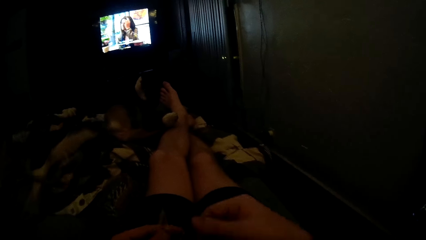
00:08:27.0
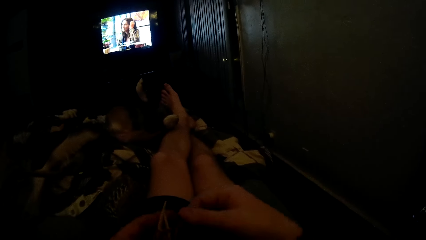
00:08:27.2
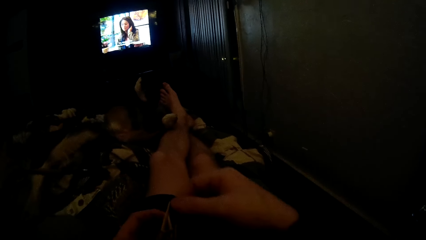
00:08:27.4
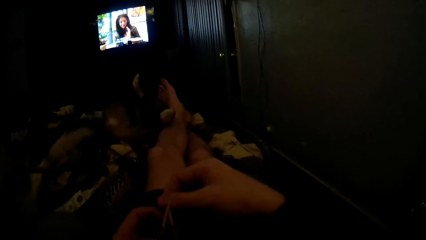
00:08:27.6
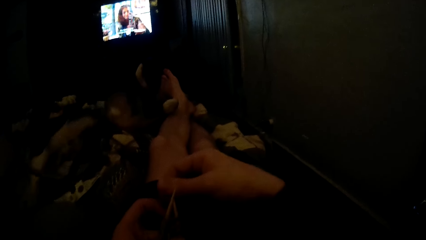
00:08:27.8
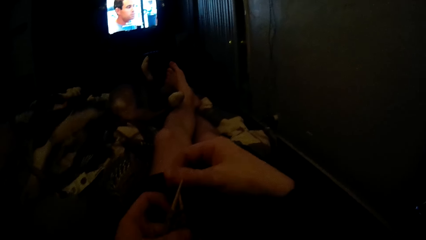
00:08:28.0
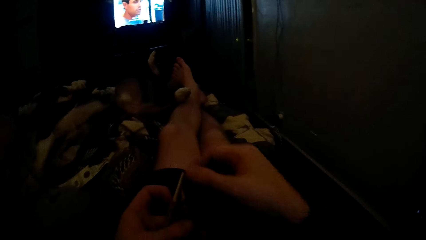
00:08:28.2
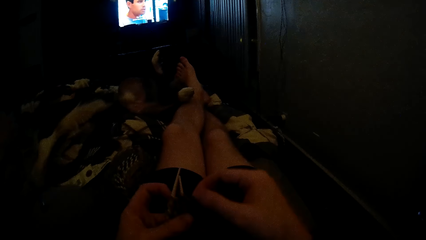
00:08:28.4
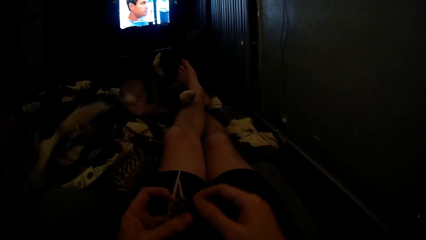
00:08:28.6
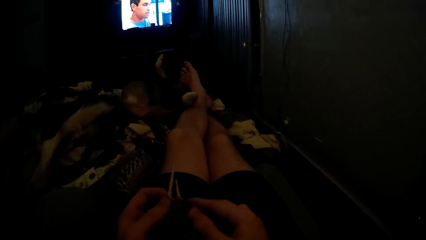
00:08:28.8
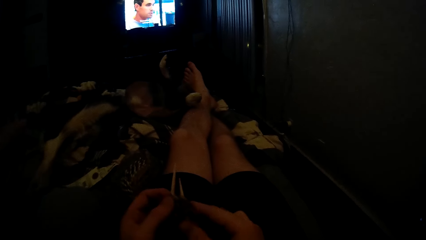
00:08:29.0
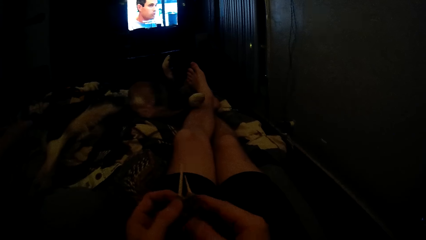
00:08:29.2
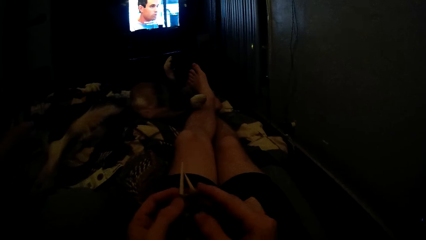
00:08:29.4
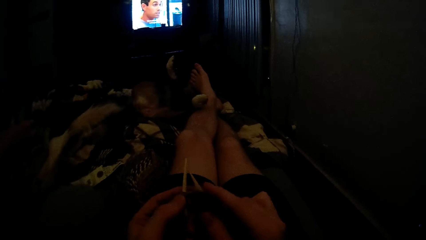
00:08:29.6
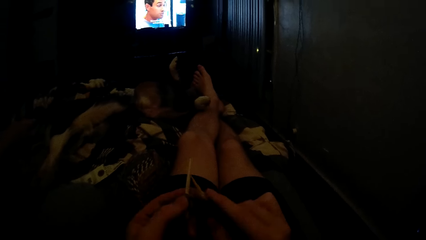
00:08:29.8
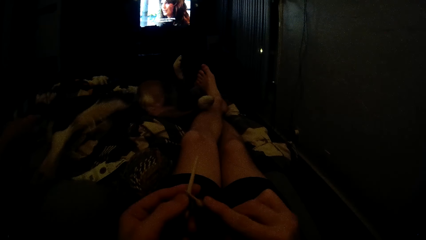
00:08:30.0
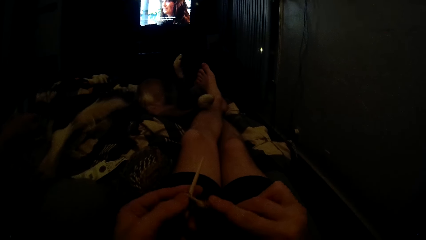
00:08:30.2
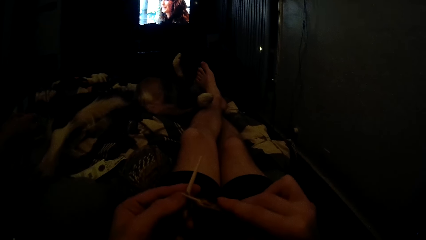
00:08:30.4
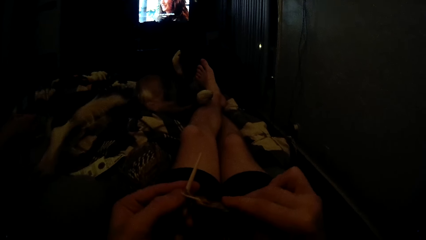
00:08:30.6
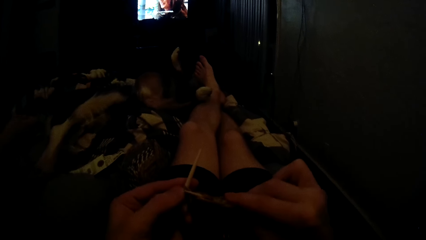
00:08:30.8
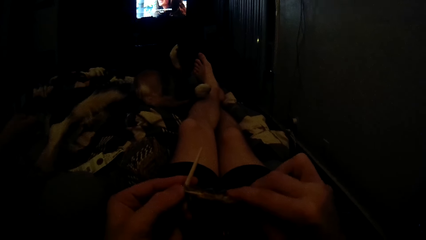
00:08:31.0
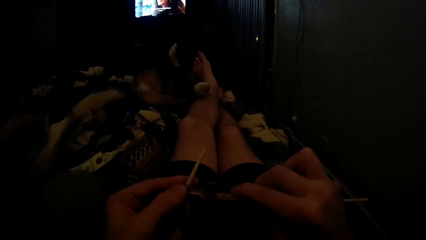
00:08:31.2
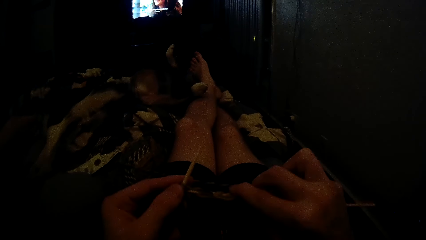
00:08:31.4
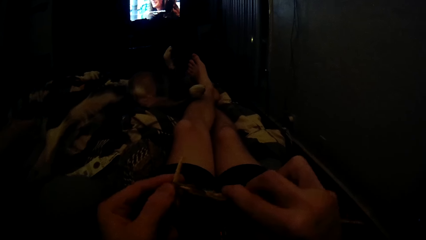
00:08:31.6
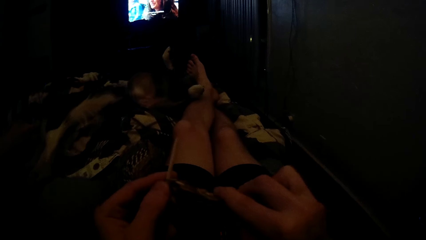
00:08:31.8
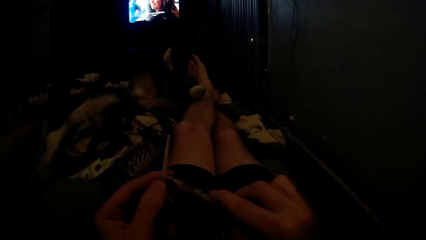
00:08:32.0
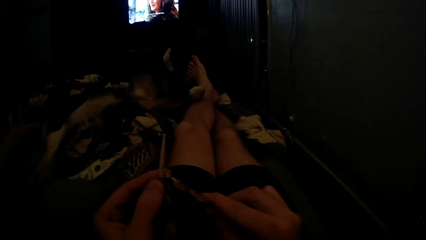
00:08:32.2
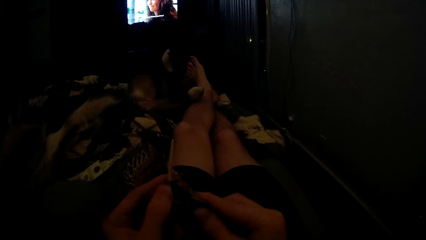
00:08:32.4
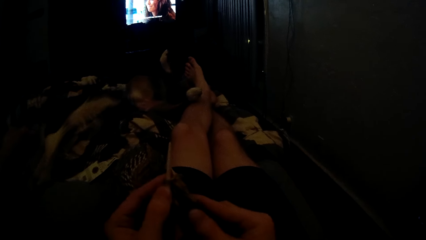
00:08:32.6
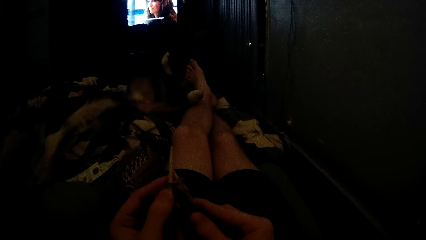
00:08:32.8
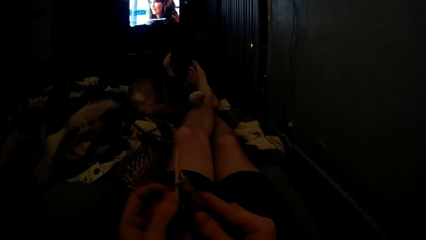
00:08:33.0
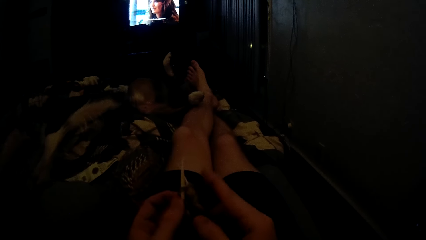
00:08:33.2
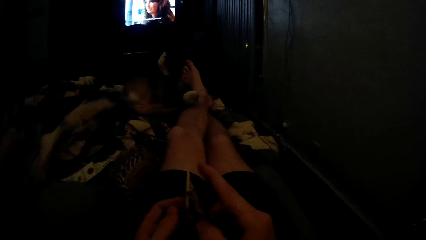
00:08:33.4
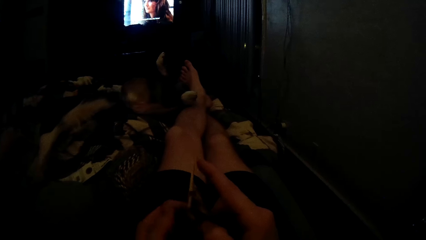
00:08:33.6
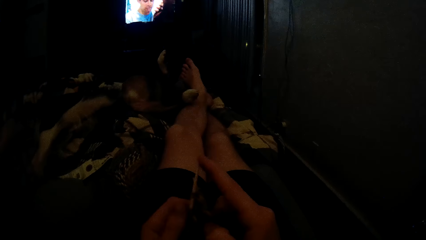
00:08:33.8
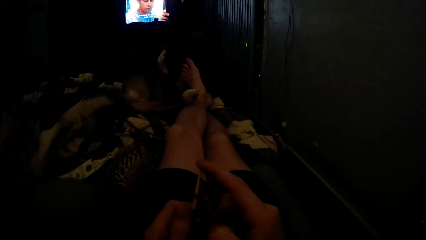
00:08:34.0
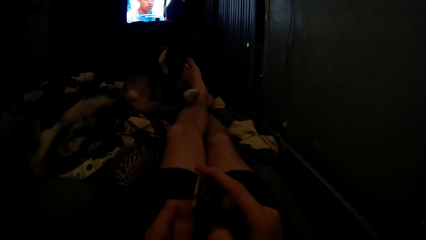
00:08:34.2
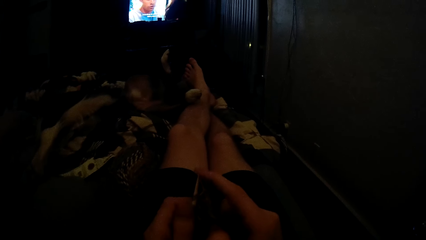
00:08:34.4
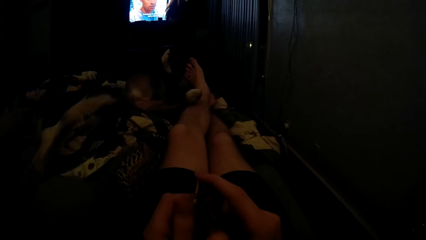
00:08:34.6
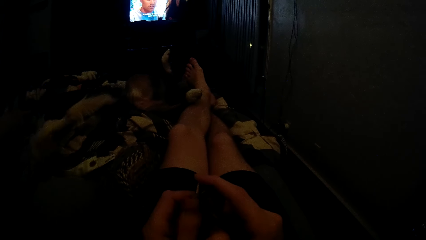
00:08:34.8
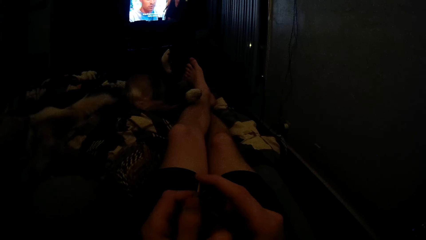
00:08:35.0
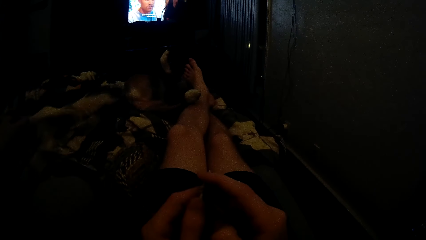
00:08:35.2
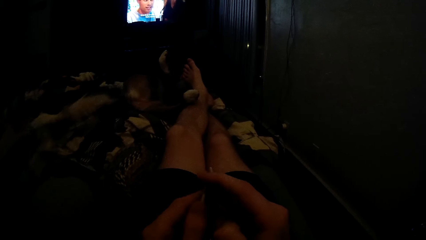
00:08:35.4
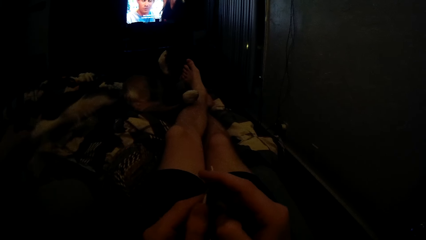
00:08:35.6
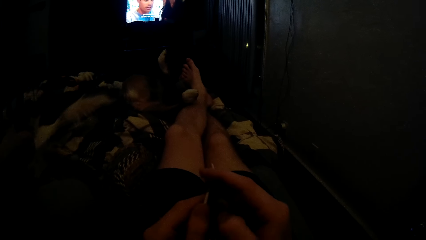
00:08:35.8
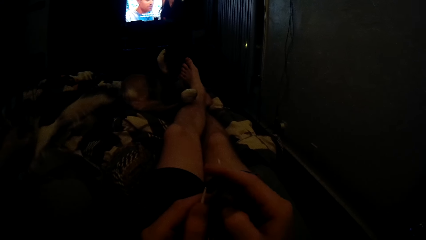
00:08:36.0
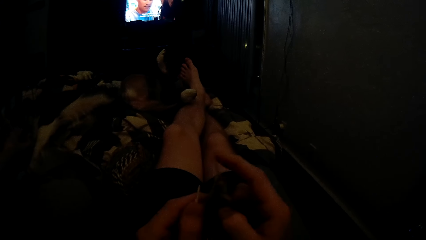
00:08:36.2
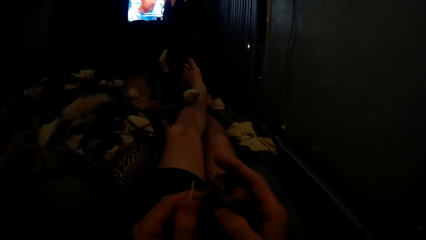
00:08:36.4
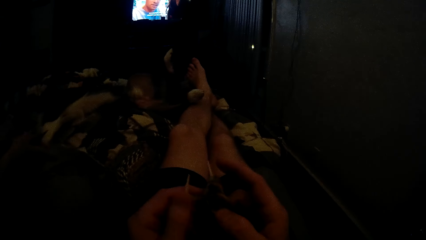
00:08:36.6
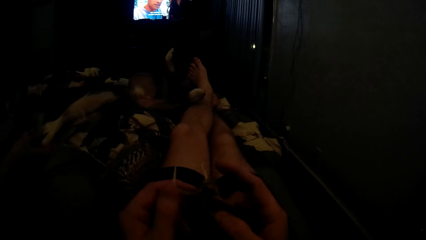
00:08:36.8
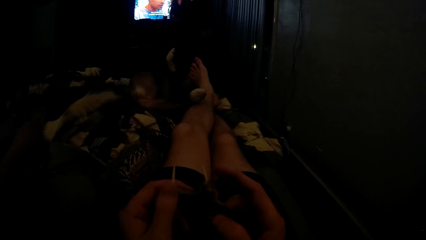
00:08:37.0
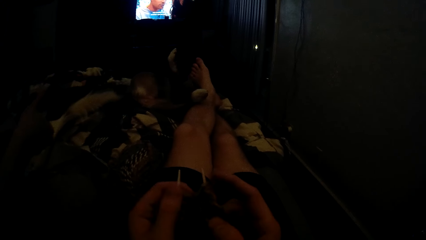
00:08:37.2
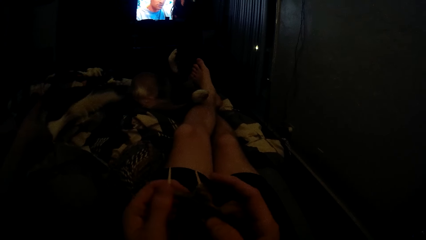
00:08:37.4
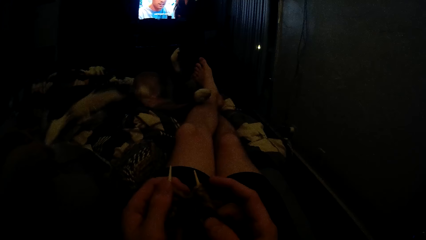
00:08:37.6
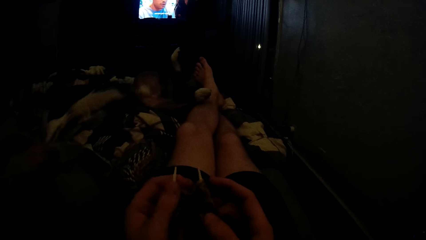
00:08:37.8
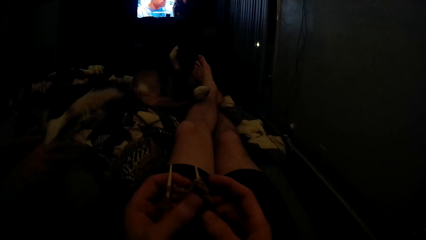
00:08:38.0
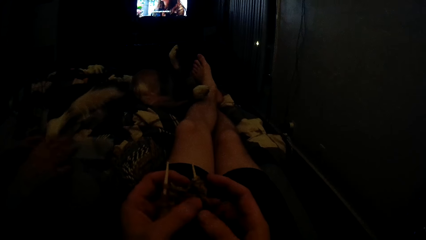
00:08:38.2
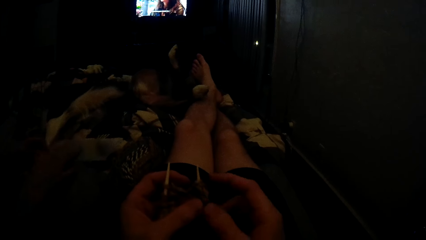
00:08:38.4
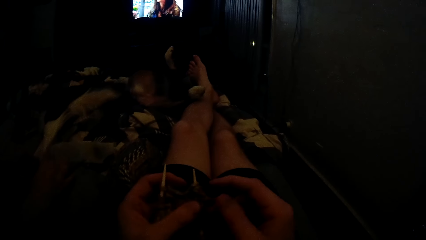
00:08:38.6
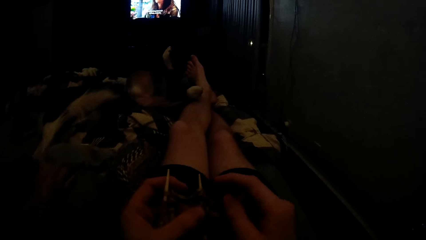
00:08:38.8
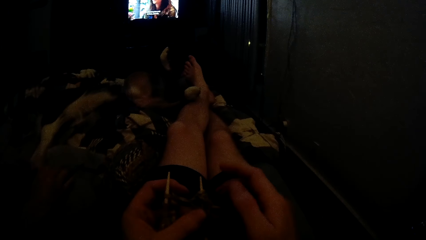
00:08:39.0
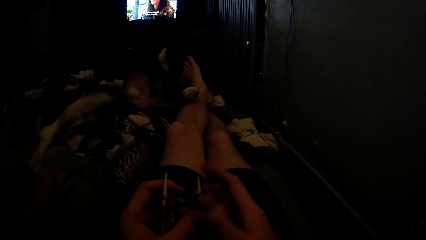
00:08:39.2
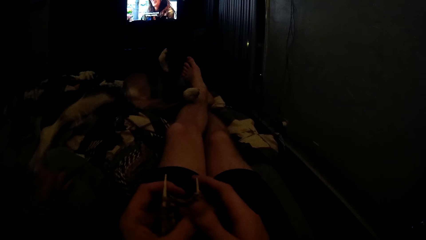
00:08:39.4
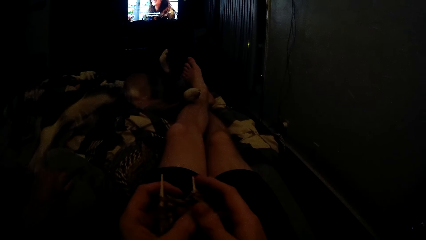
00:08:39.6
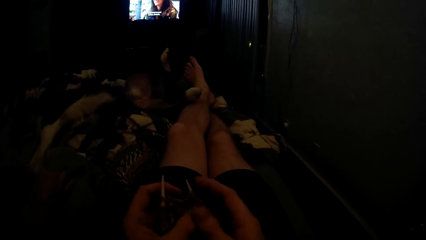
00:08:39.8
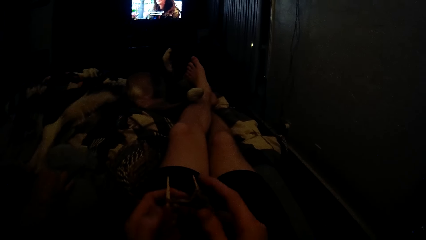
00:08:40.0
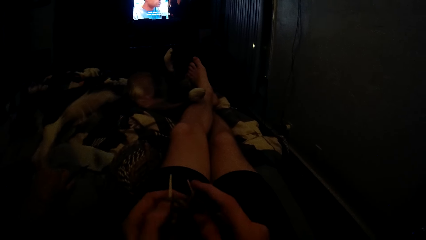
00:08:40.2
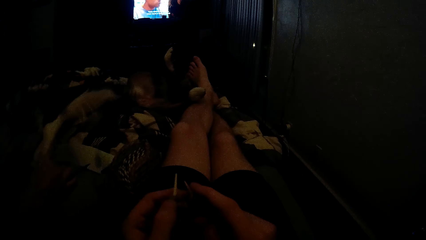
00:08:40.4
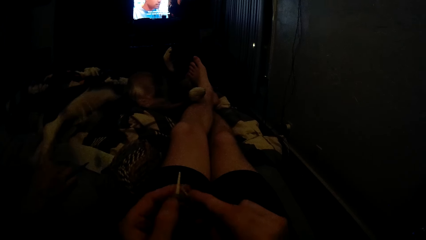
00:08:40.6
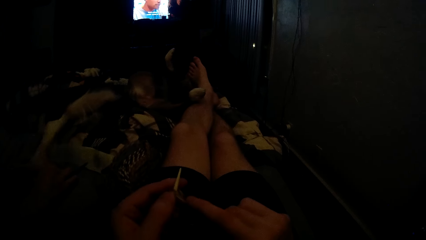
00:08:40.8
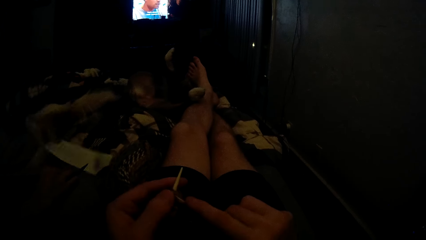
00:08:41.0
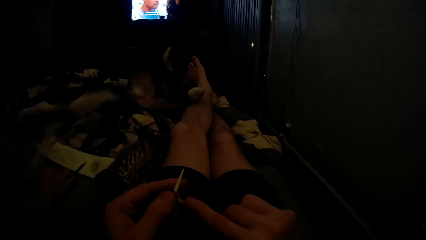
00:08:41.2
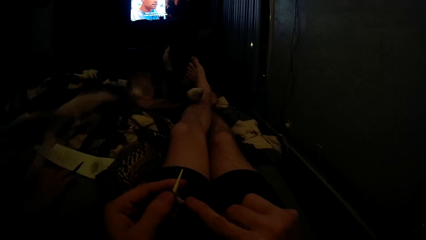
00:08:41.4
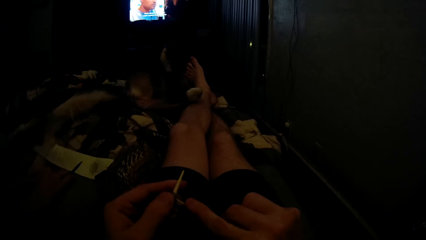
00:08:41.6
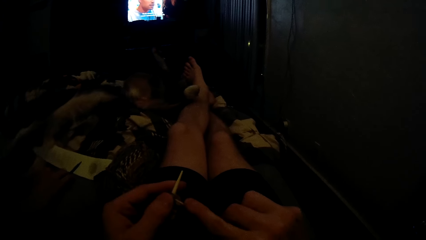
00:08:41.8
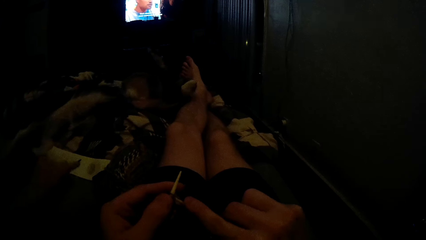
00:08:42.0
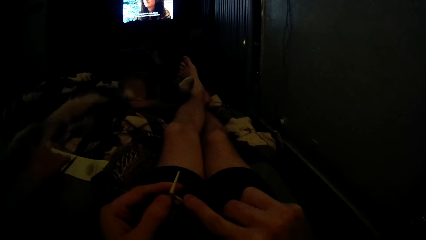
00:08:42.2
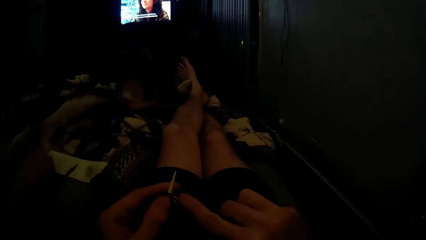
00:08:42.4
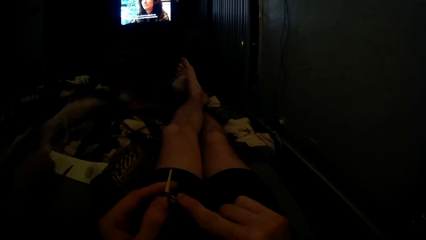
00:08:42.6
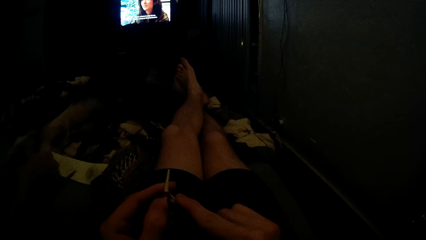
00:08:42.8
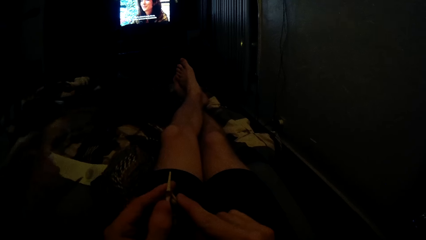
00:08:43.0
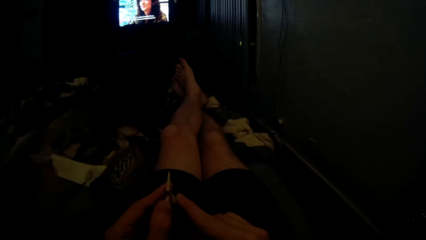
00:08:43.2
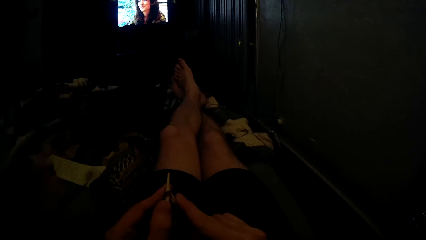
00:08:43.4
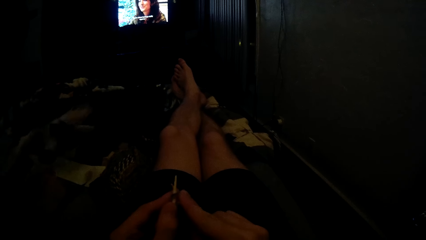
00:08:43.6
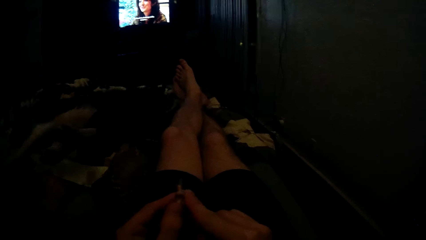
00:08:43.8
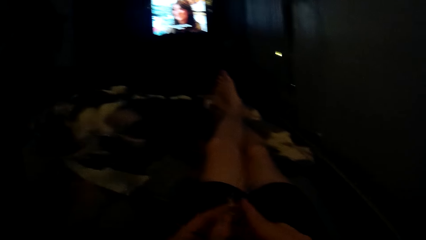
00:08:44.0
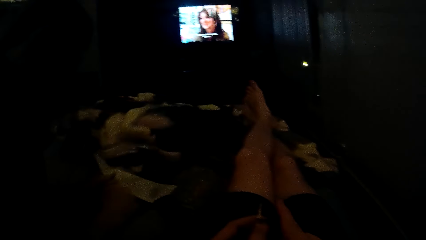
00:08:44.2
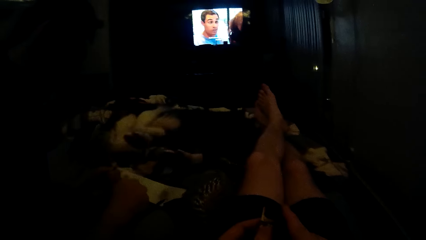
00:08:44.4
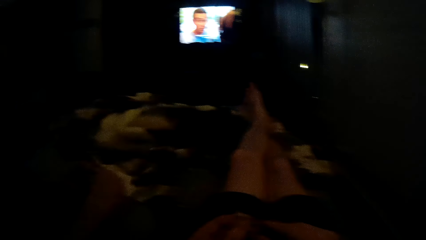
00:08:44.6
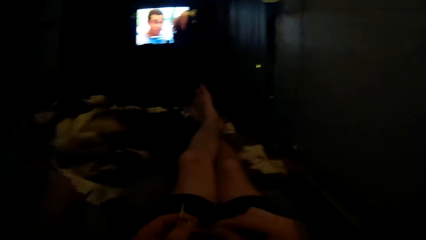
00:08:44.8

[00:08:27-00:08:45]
The camera wearer picks the yarn with his right hand. He rolls the yarn on the knitting needle and fixes the yarn on the needle. He knits the yarn with the knitting needles, adjusts the yarn on the knitting needles with both hands, and knits the yarn with the knitting needles.
